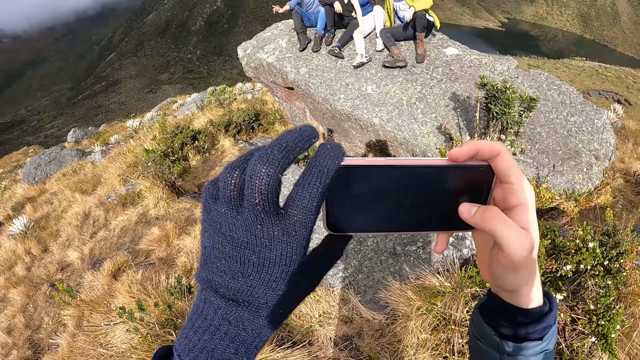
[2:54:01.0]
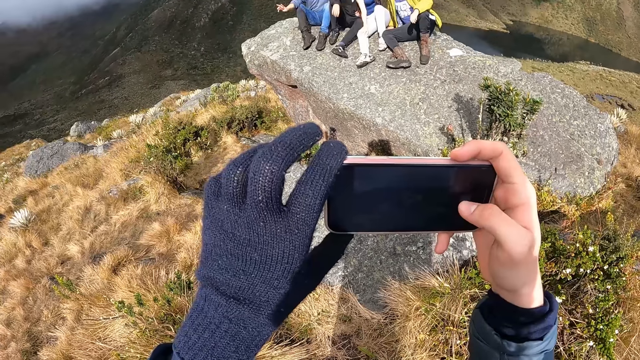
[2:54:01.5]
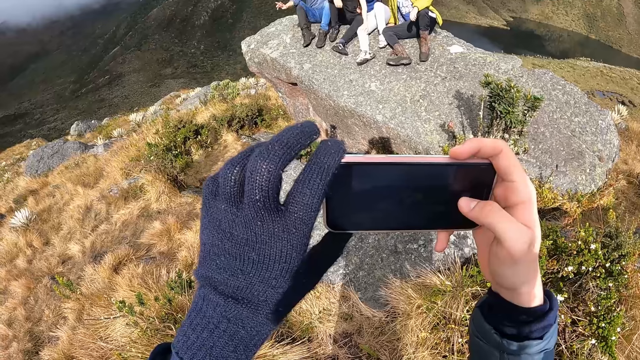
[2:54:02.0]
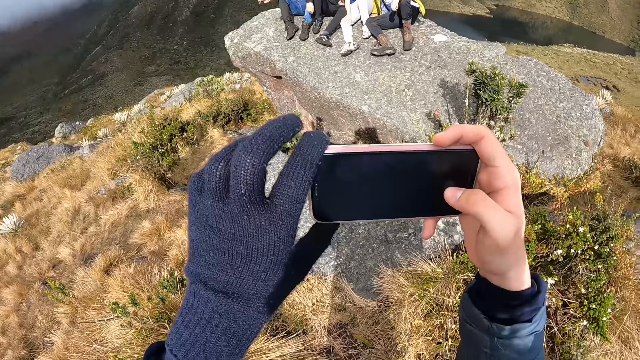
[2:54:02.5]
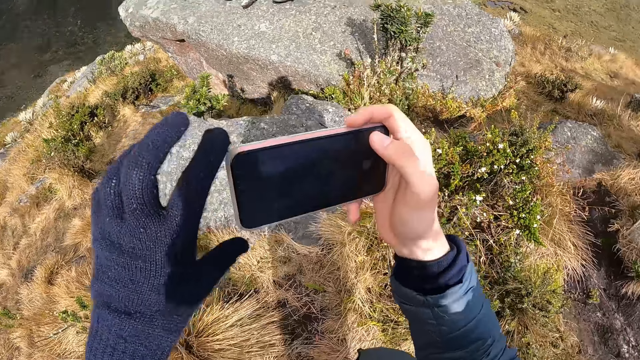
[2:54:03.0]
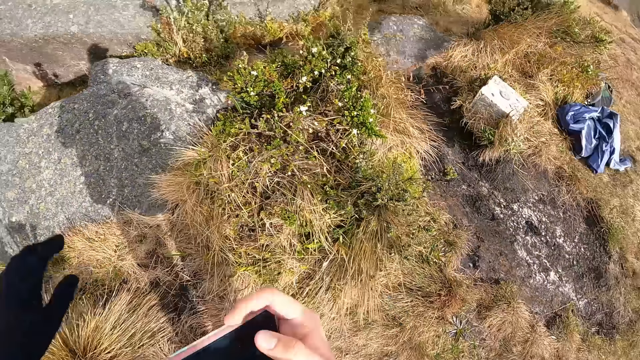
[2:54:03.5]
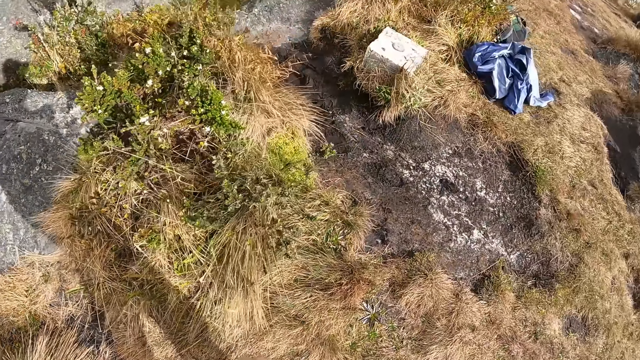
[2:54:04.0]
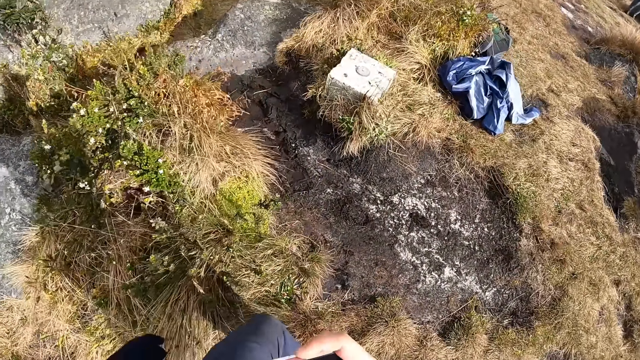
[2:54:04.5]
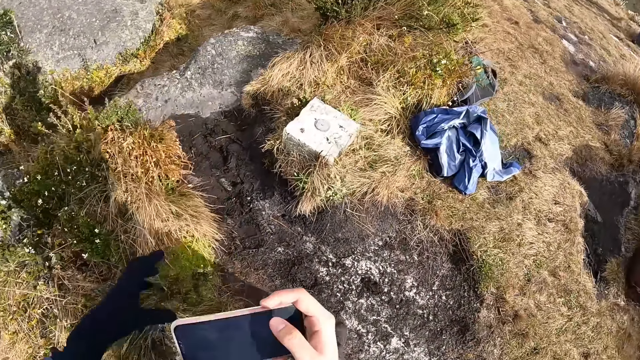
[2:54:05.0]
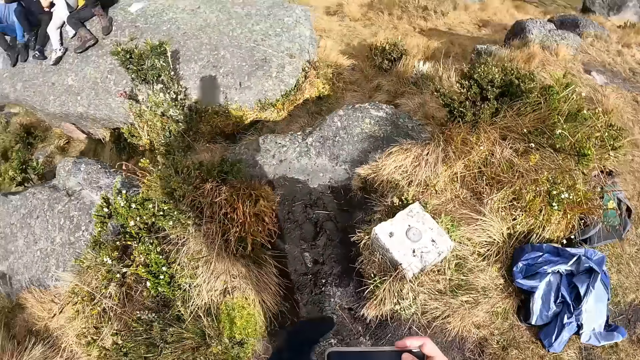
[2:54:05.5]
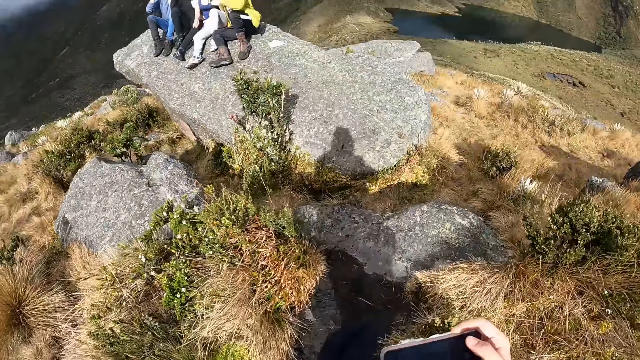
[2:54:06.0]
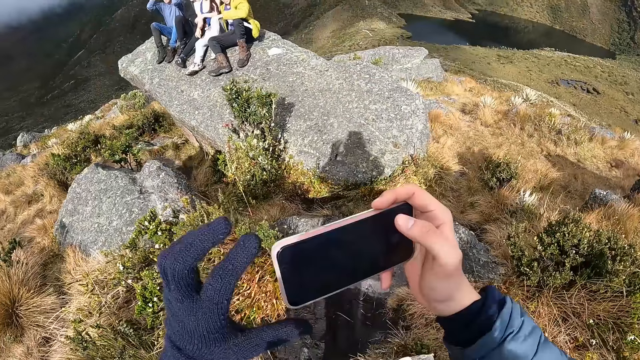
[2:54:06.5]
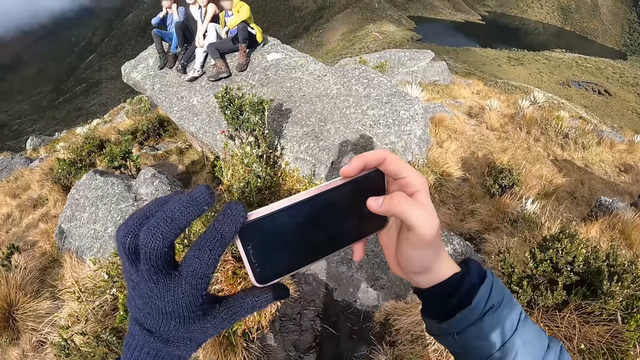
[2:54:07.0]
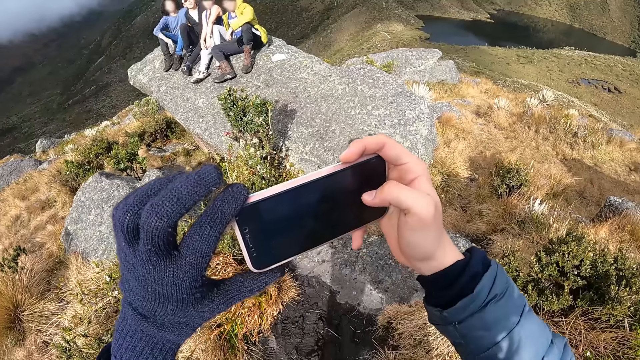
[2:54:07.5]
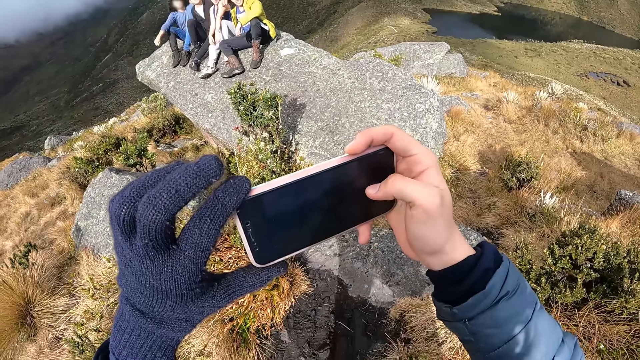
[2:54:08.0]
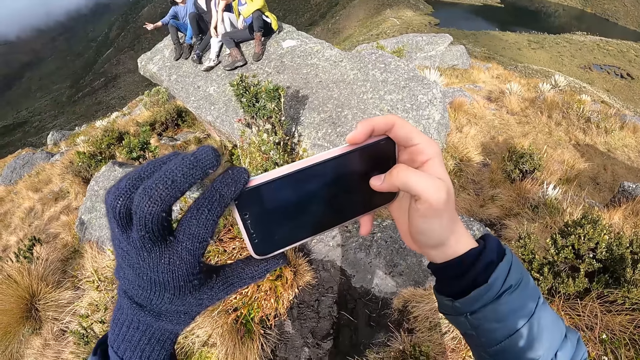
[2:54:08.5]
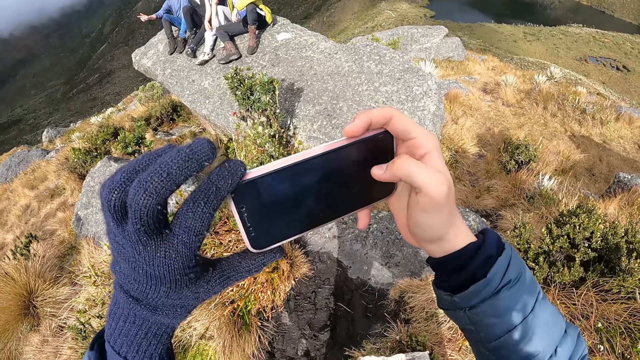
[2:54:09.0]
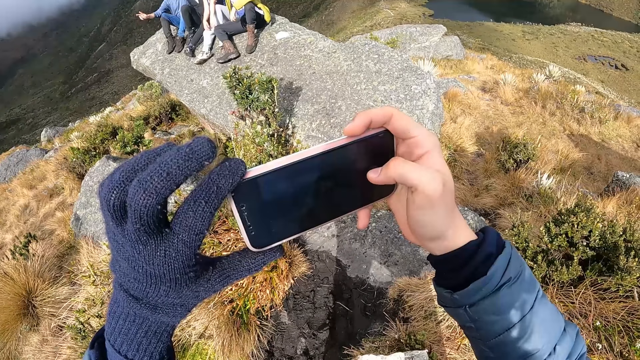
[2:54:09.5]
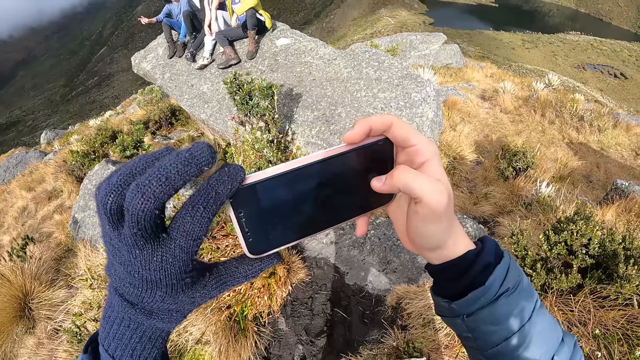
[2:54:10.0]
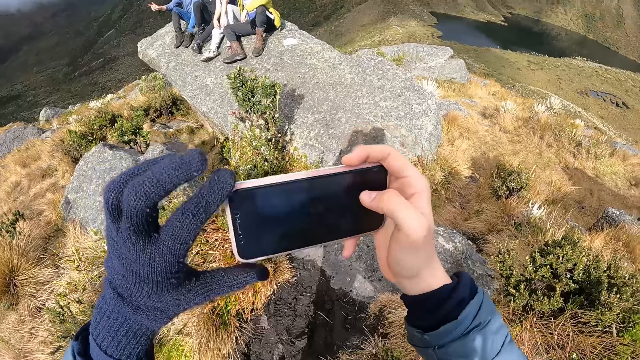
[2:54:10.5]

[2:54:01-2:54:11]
The camera wearer turns around the hill. They walk on the hill. They take a friend's photo with the phone.

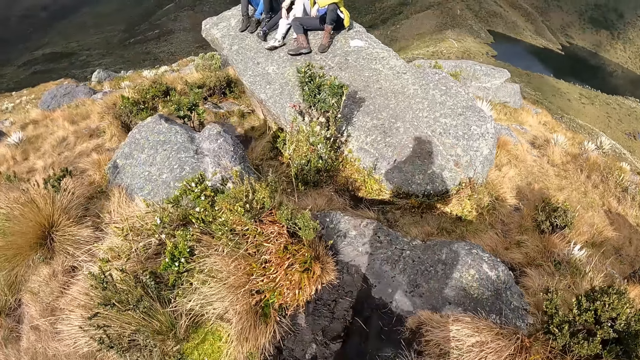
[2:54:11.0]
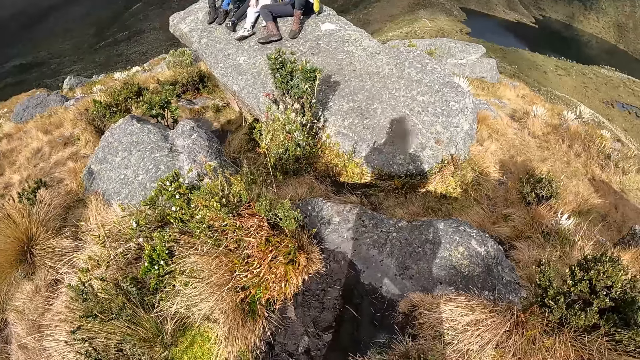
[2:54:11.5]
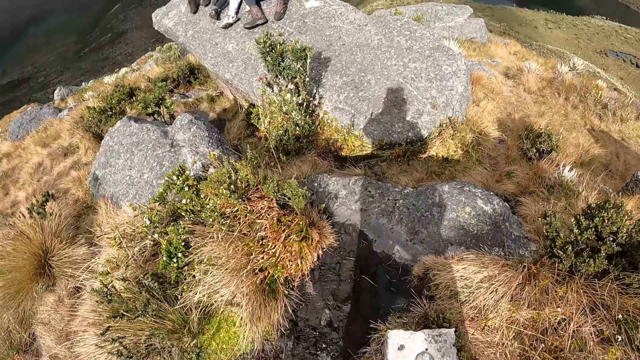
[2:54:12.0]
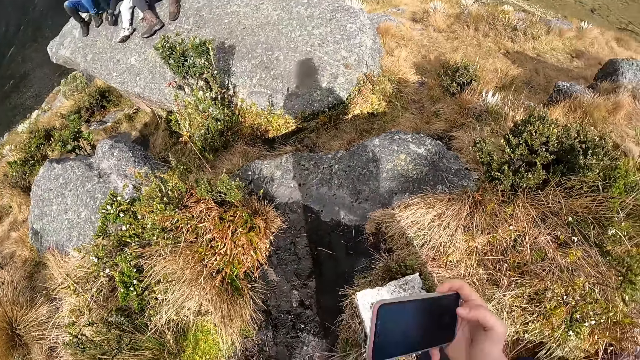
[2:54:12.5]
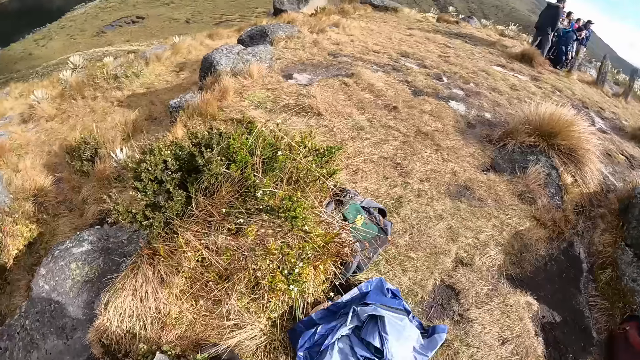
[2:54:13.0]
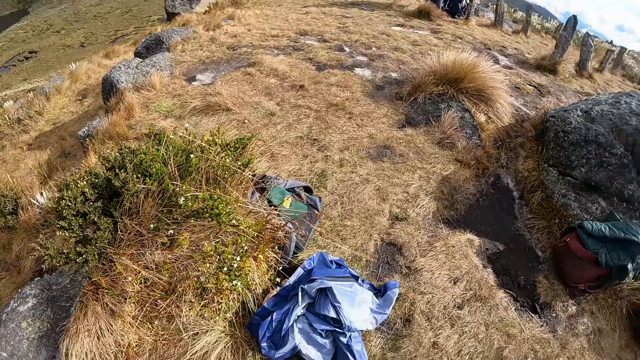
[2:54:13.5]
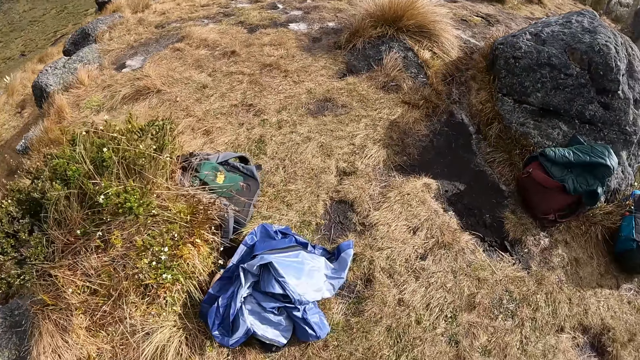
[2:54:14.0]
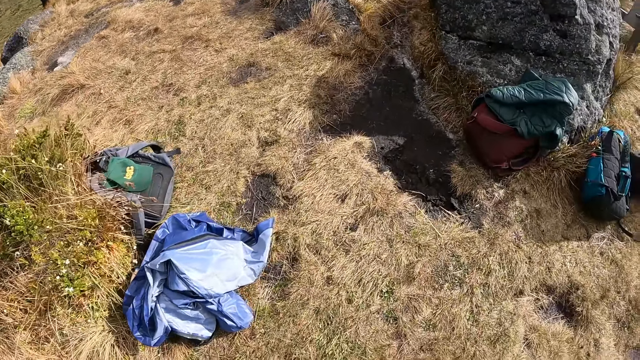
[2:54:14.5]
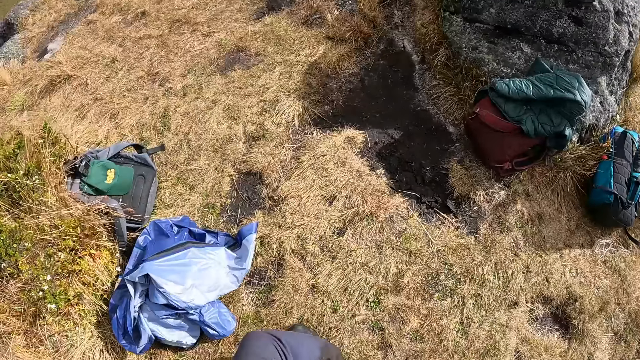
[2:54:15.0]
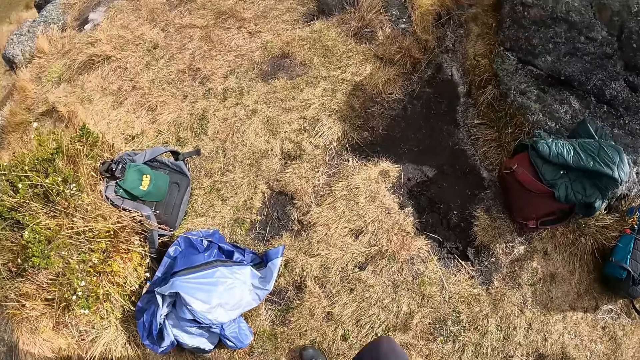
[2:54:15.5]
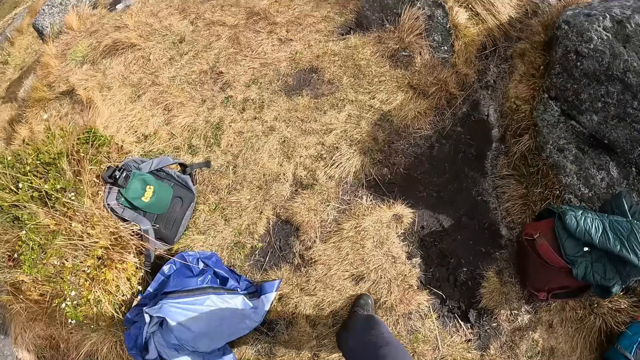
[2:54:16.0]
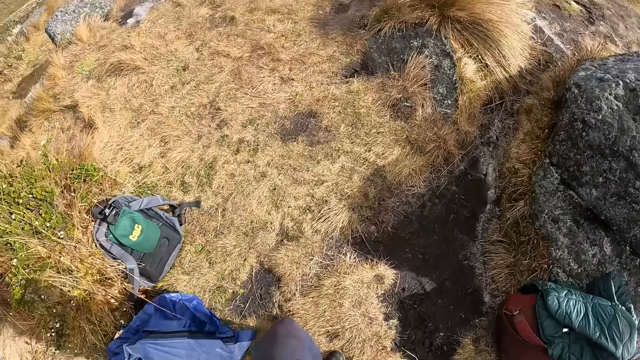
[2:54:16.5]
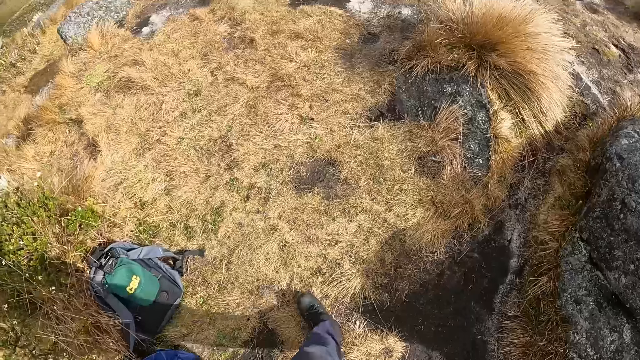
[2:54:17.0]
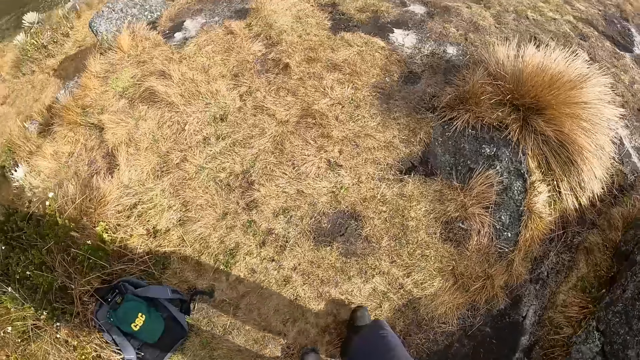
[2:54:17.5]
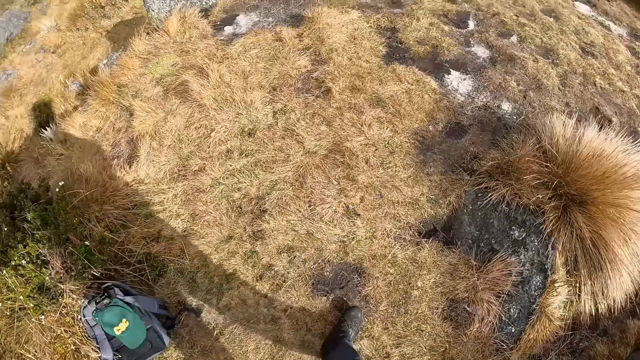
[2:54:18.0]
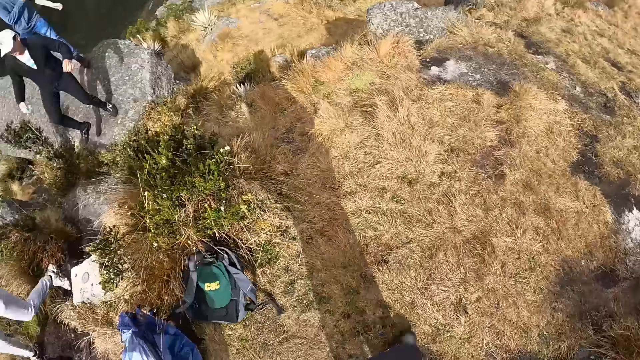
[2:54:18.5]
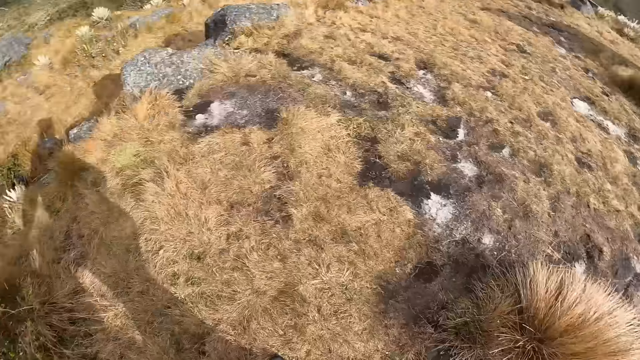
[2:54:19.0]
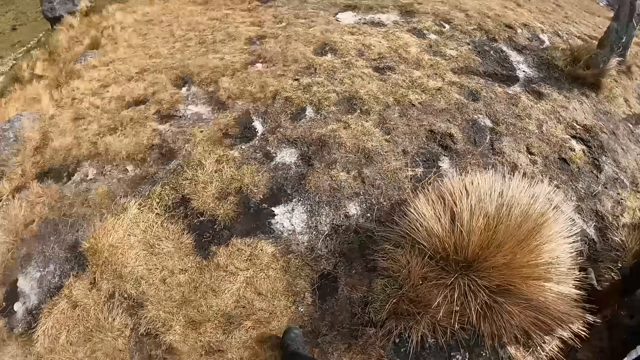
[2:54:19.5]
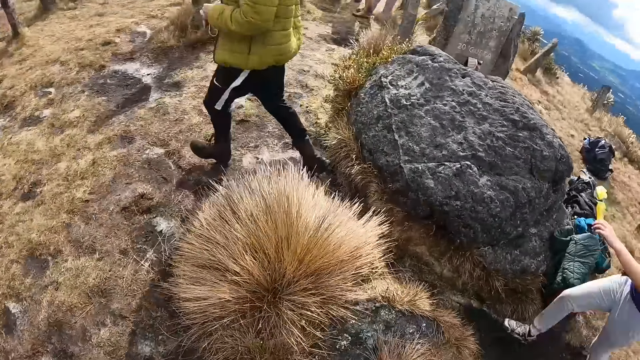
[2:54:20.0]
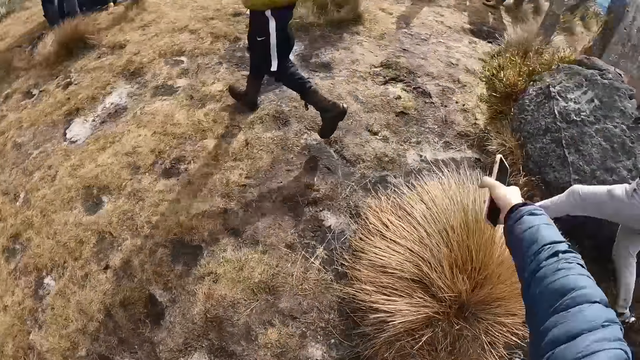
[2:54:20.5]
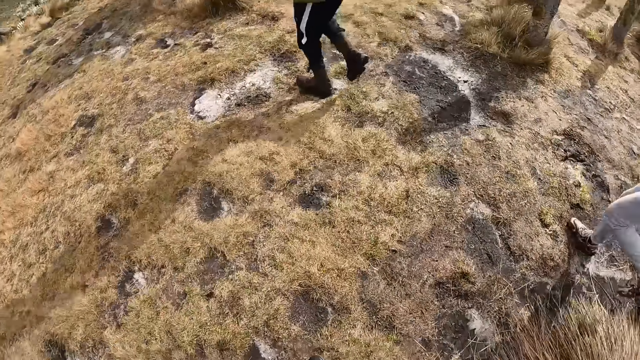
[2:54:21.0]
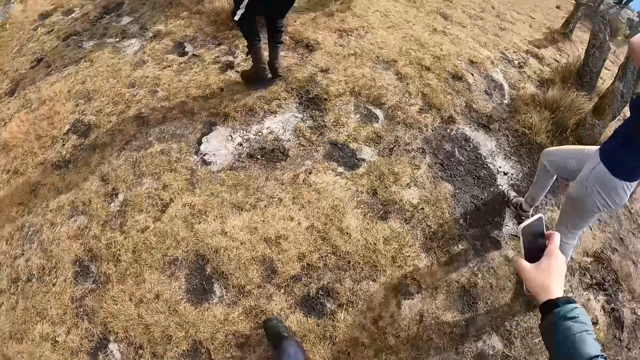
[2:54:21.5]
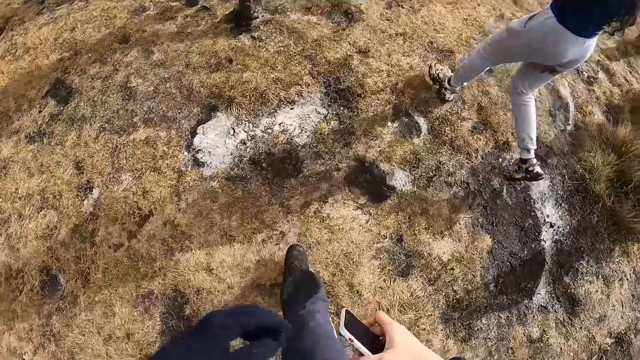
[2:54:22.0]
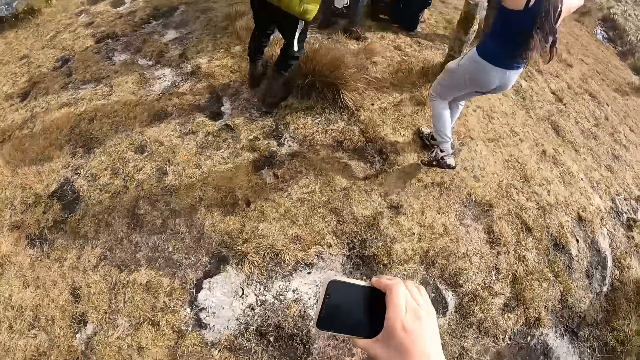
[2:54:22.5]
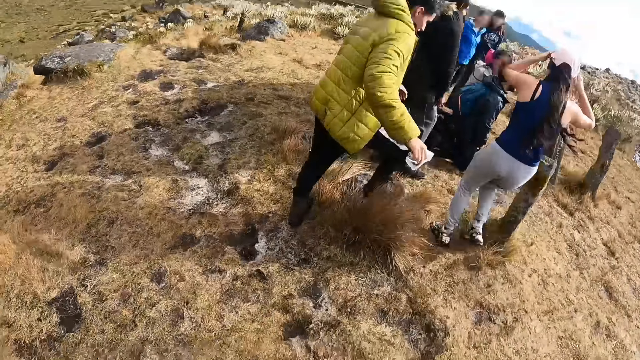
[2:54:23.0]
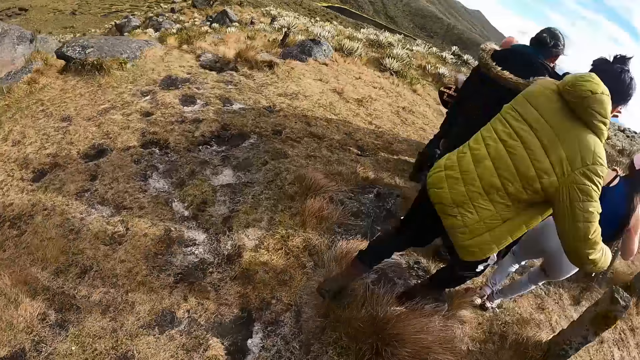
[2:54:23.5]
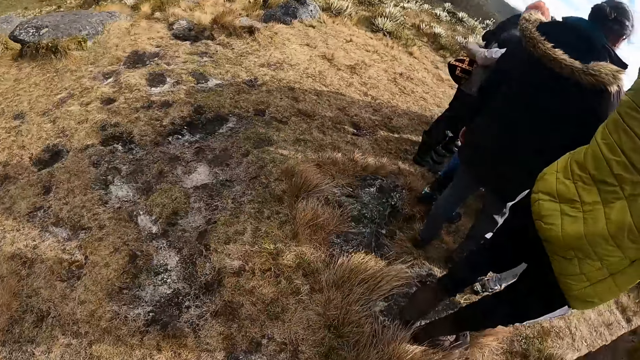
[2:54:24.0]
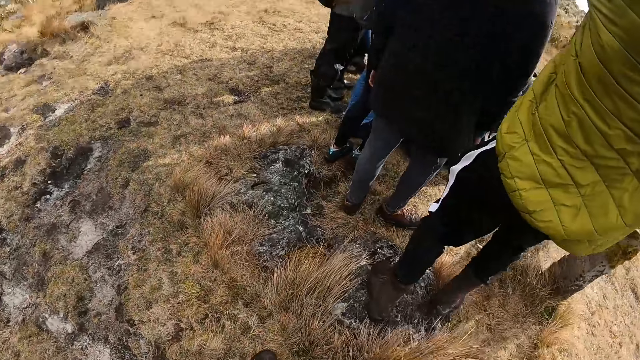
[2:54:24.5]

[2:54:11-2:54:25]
The camera wearer looks at the phone. They walk on the hill. They walk around the mountain.
